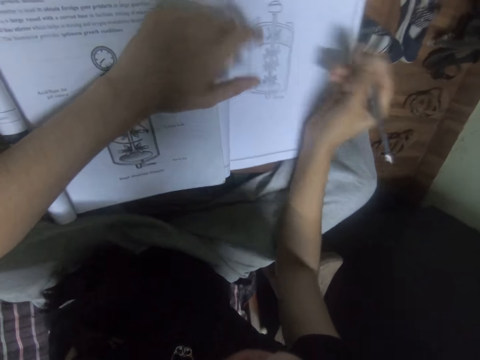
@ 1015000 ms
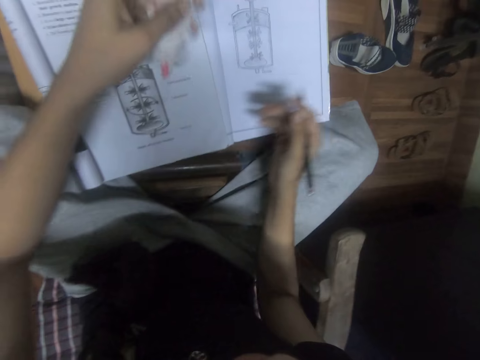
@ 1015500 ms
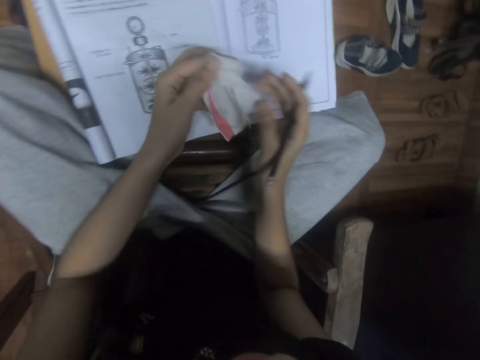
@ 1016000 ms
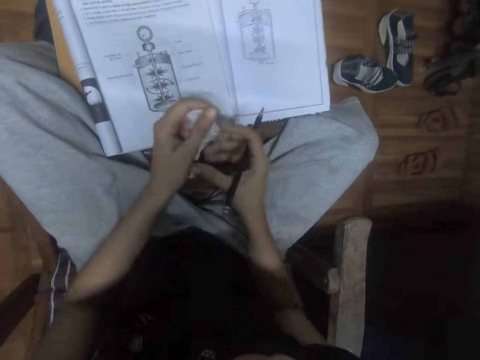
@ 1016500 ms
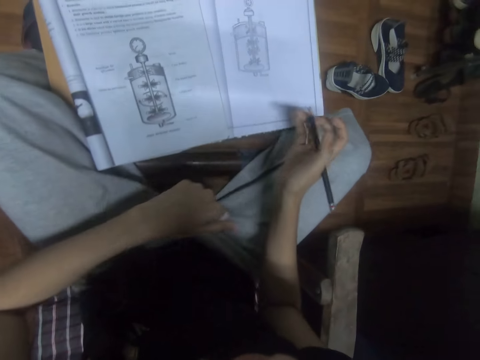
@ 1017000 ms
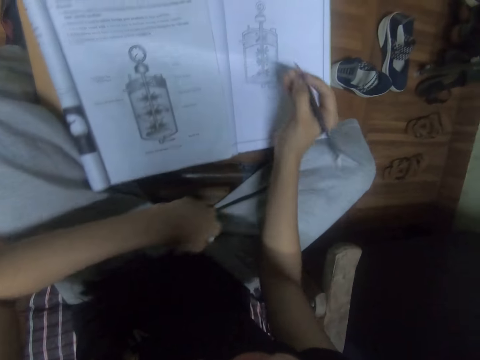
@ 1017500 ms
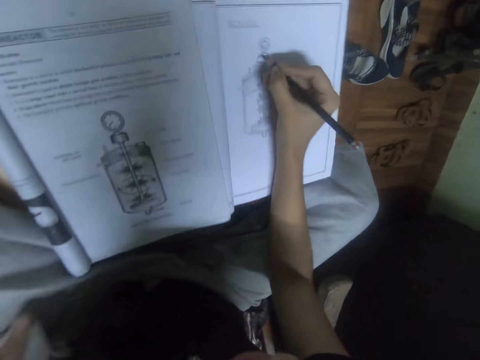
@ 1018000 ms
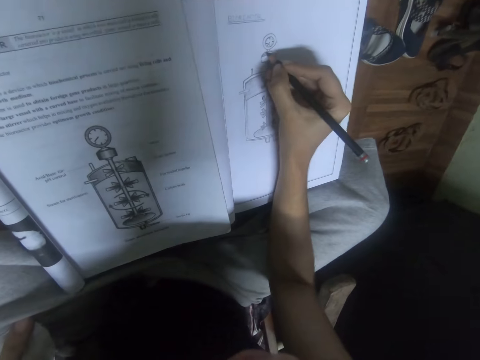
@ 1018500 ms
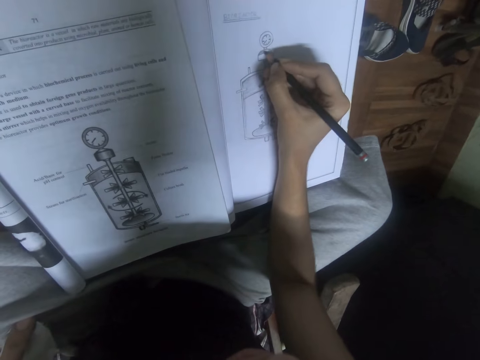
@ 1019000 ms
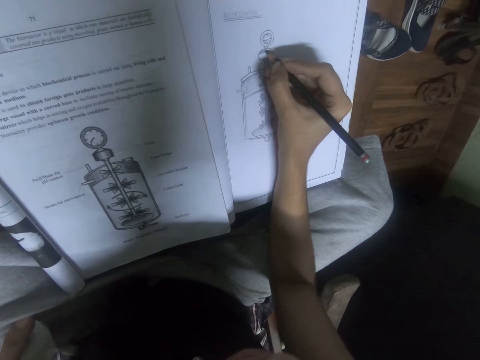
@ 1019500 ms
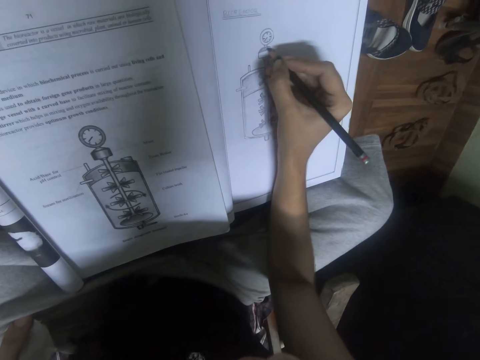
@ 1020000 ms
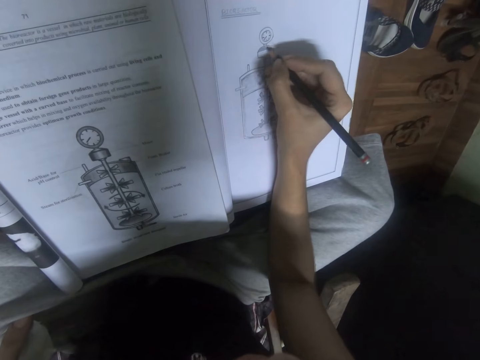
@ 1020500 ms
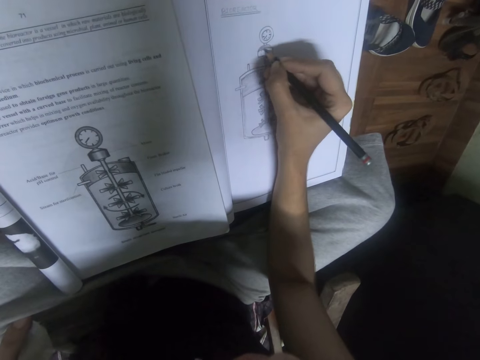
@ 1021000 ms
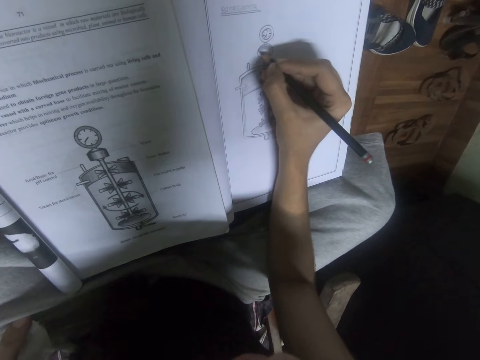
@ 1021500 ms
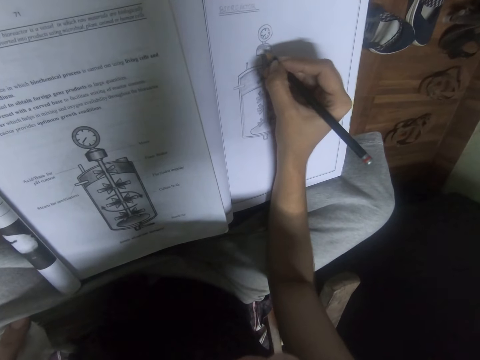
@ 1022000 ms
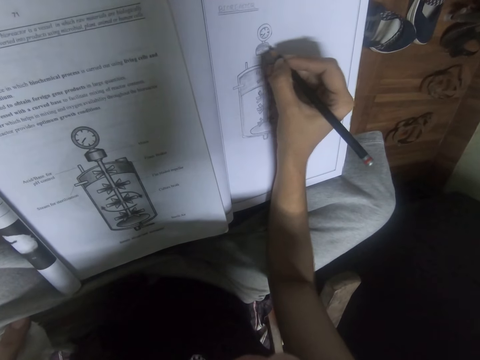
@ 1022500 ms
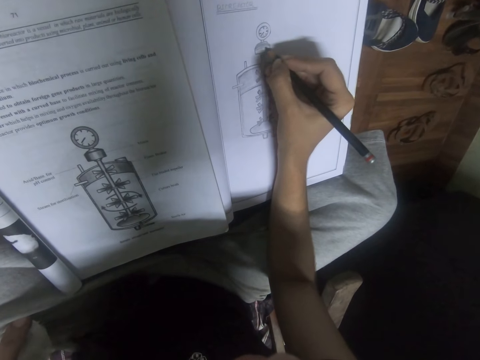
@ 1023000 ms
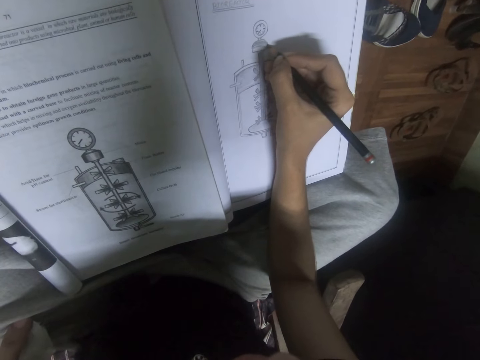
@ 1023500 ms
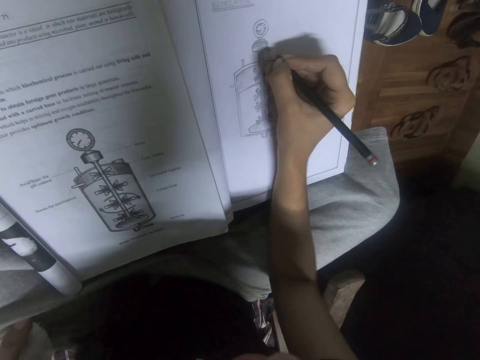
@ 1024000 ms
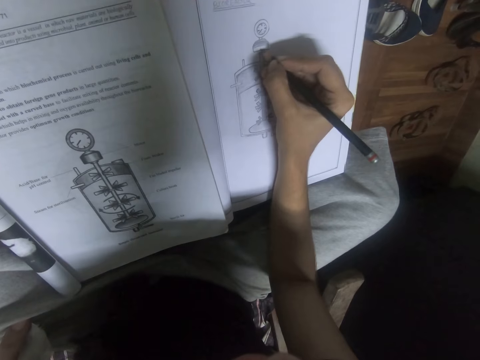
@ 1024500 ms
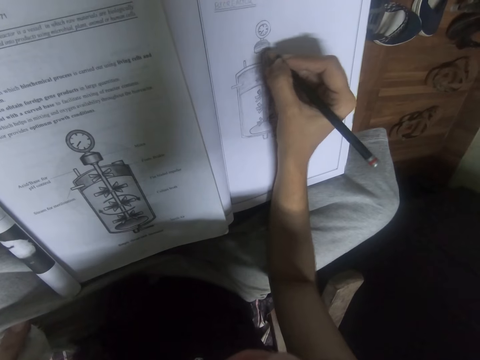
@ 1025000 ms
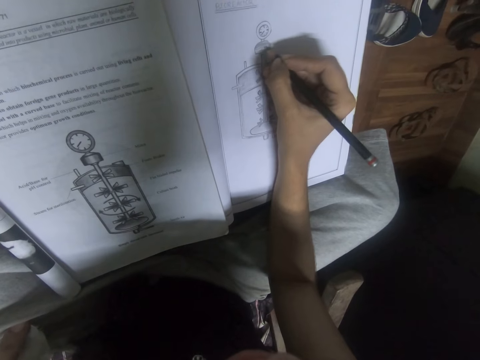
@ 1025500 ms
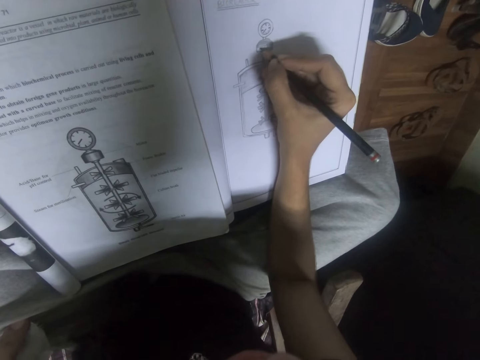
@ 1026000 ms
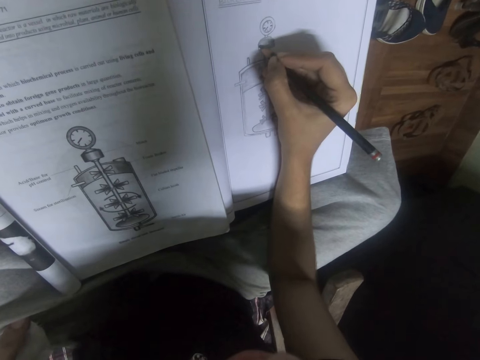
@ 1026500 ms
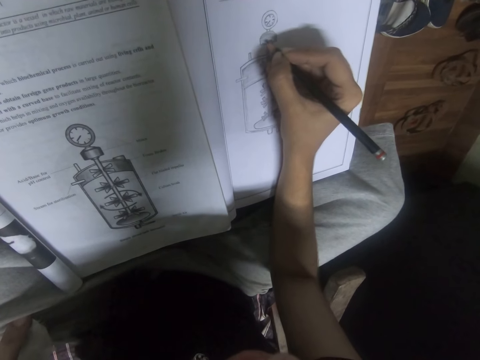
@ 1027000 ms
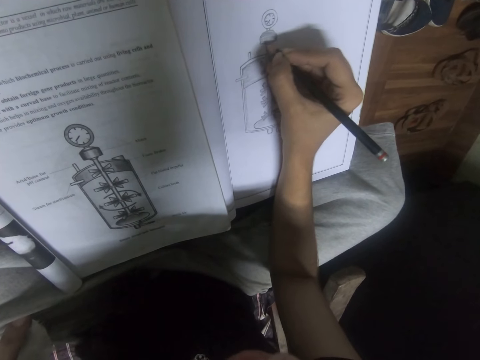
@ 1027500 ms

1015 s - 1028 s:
The camera wearer looks at the drawing. They hold a cloth with the left hand. They draw on a book with a pencil.

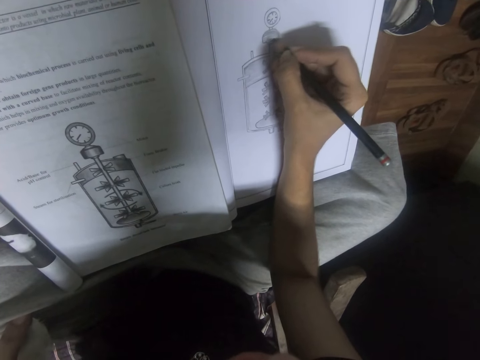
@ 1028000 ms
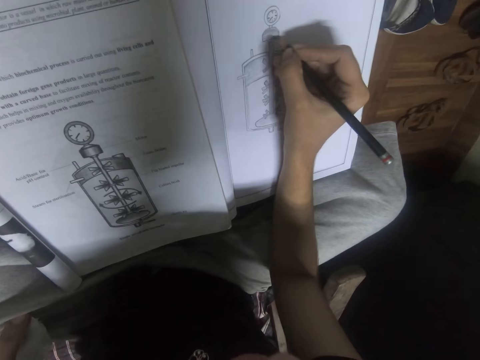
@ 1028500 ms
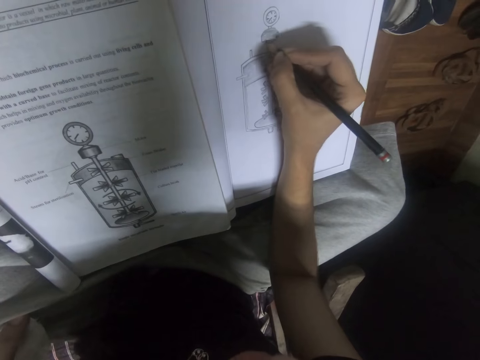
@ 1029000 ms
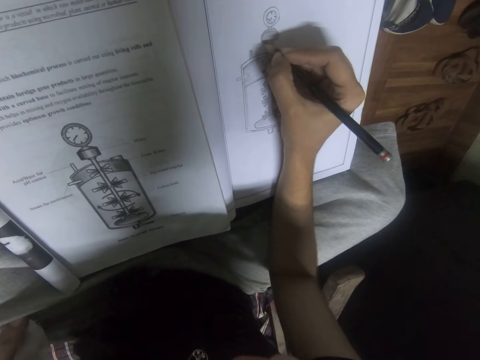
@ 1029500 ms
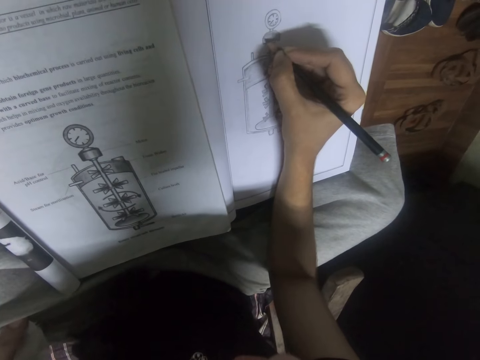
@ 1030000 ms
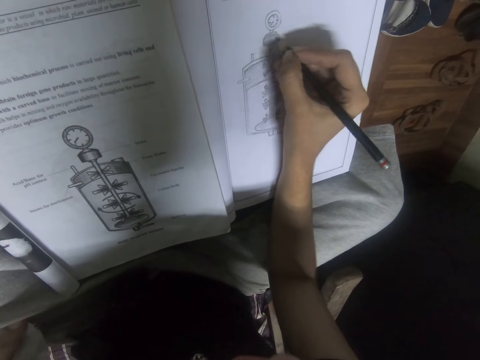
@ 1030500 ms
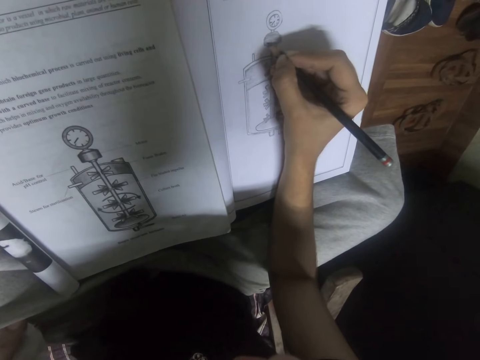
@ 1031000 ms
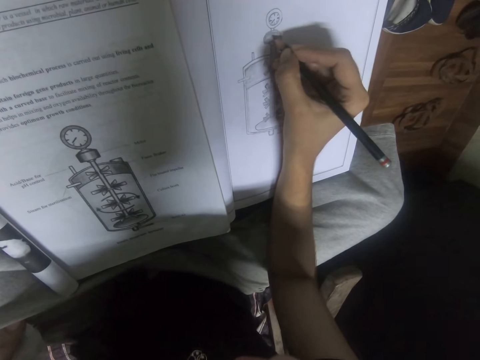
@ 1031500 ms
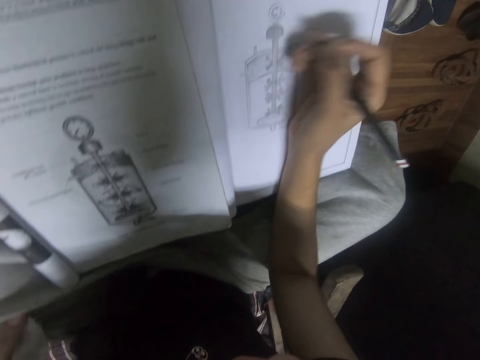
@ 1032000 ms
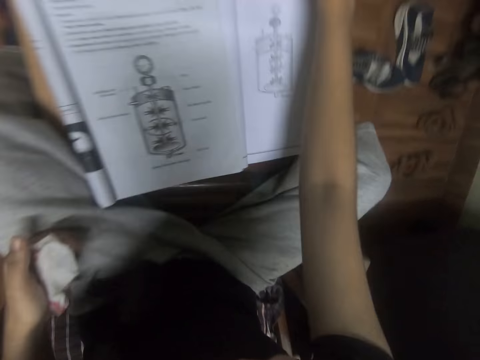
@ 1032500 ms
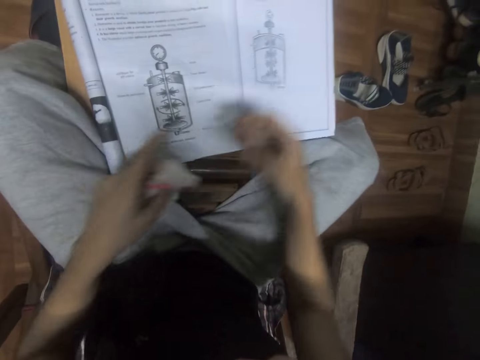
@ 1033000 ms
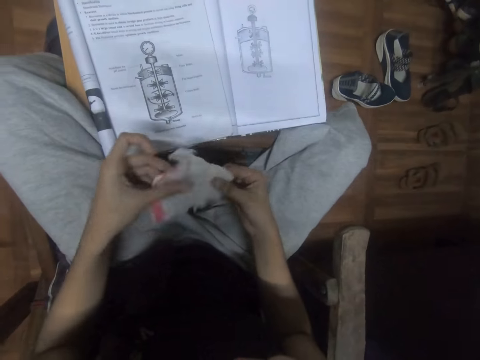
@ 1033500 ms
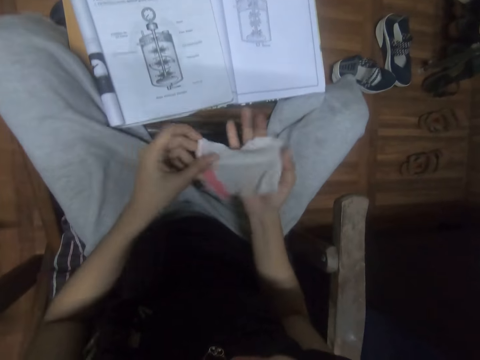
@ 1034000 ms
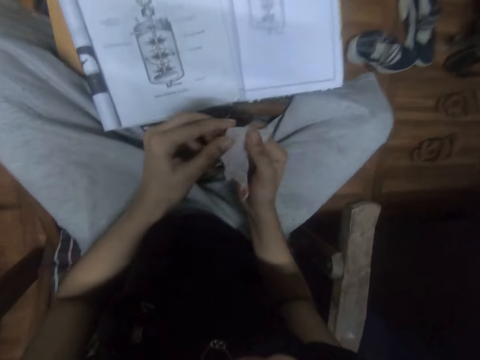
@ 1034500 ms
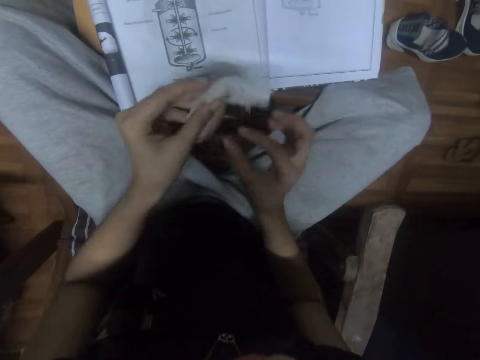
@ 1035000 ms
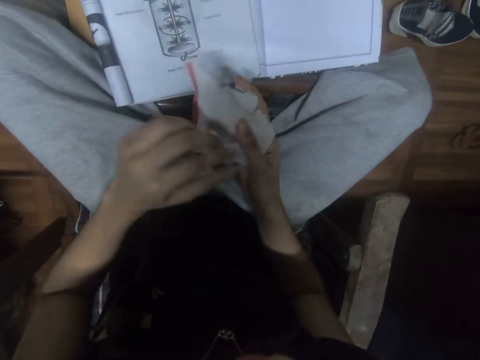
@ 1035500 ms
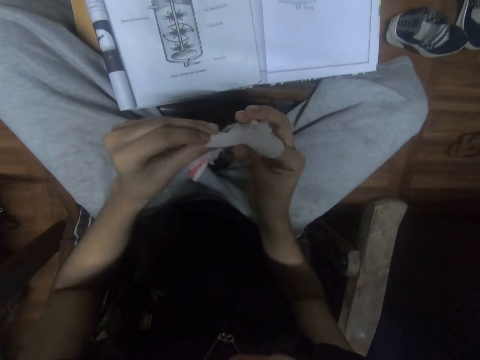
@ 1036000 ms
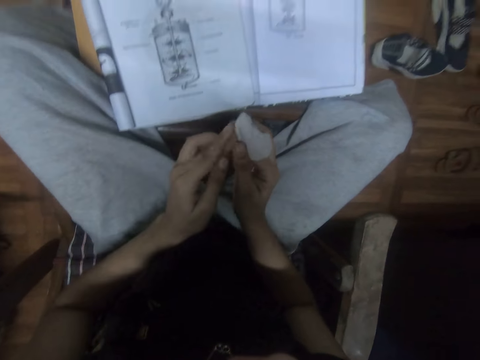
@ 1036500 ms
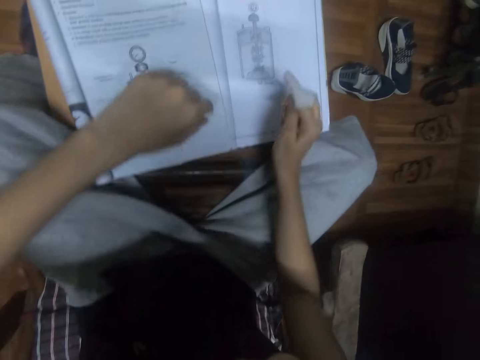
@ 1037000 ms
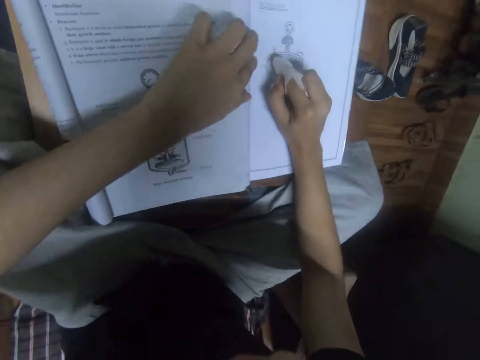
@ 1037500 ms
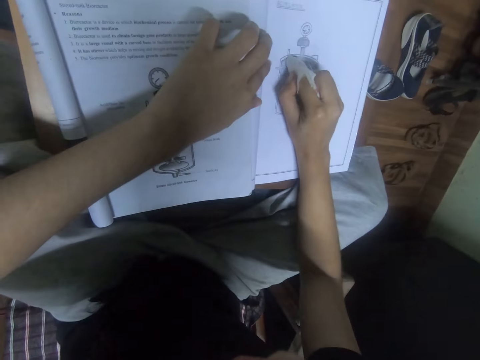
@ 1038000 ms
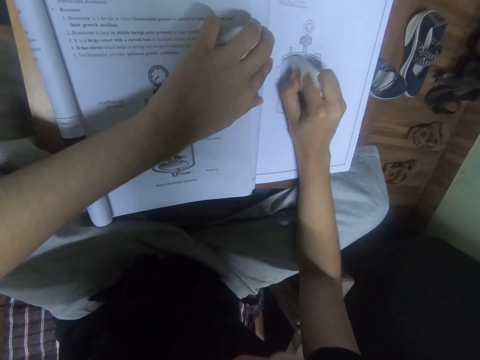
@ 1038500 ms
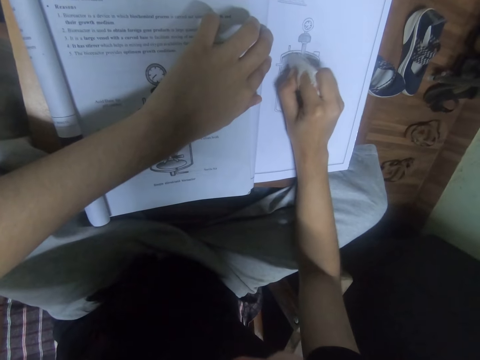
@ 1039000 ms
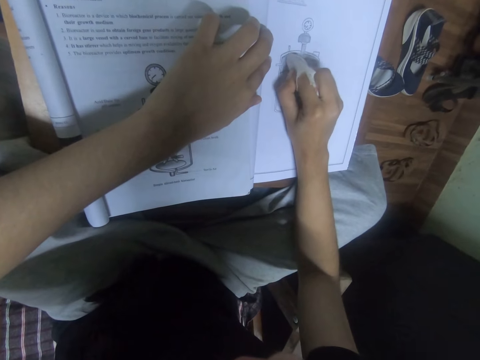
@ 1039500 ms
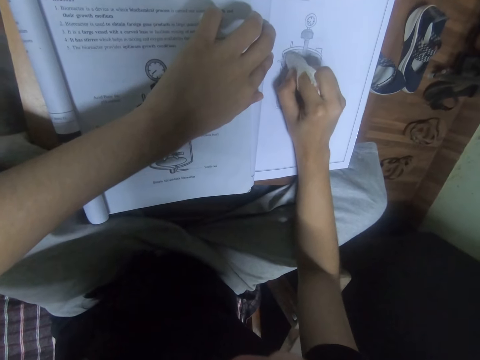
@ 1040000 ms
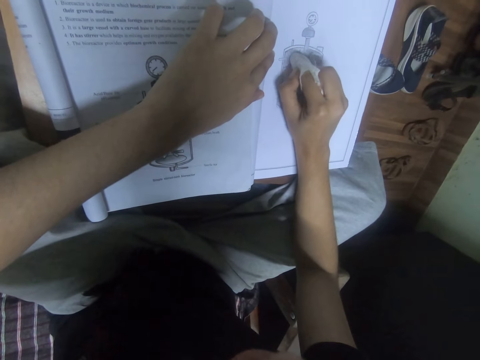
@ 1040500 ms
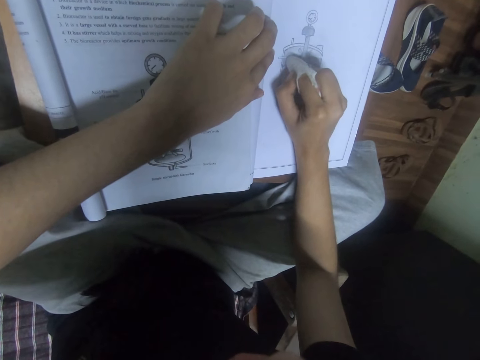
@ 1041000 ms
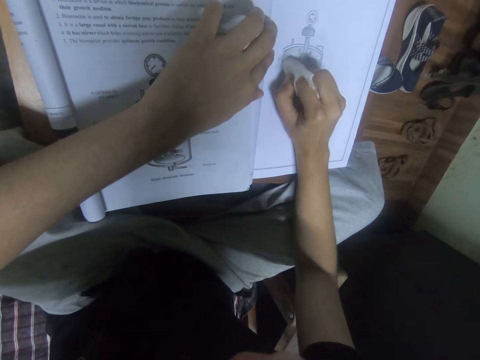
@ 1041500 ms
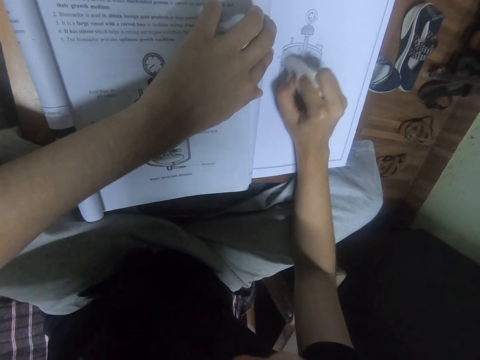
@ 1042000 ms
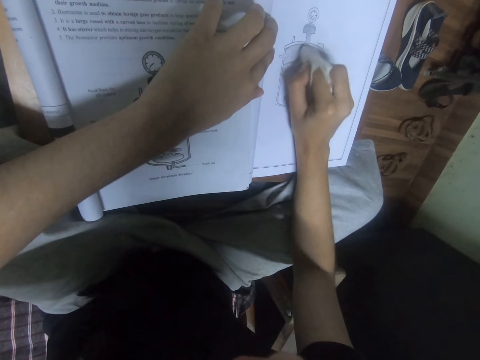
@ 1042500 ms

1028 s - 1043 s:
The camera wearer sings. They draw on a book with a pencil. They place the pencil on the table. They hold a serviette with both hands. They wipe the drawing with the serviette.
